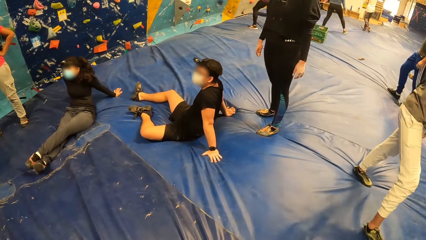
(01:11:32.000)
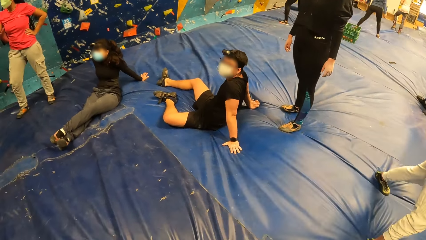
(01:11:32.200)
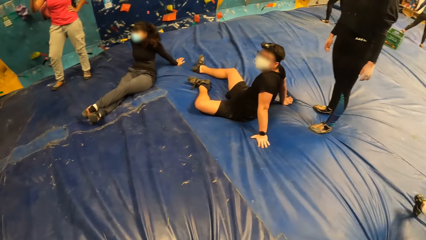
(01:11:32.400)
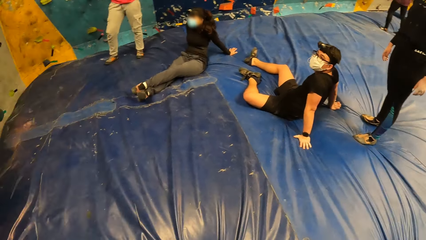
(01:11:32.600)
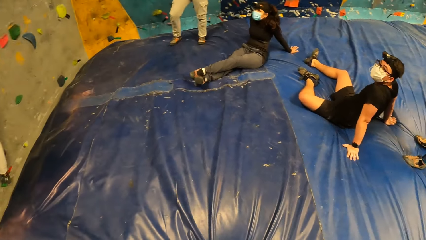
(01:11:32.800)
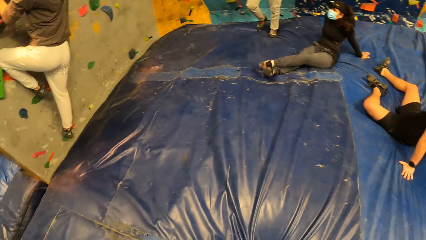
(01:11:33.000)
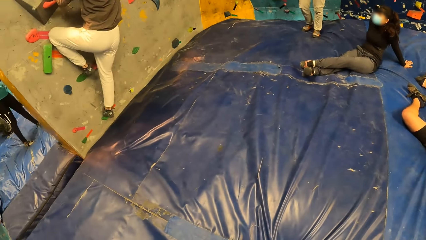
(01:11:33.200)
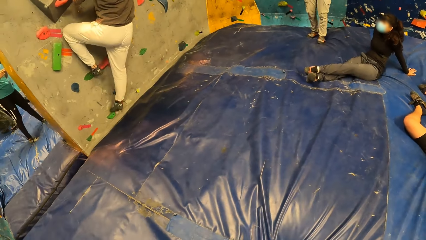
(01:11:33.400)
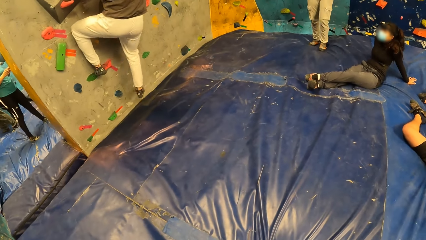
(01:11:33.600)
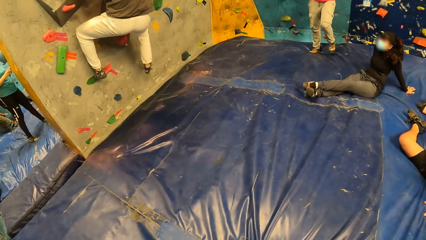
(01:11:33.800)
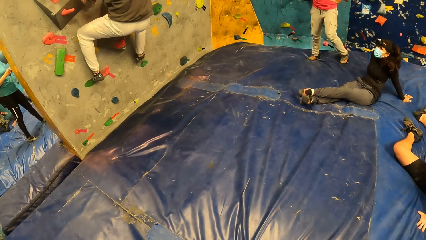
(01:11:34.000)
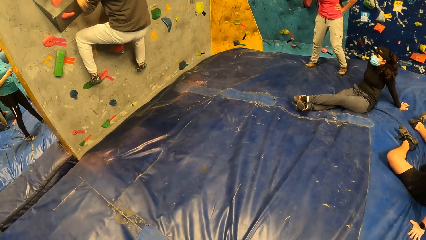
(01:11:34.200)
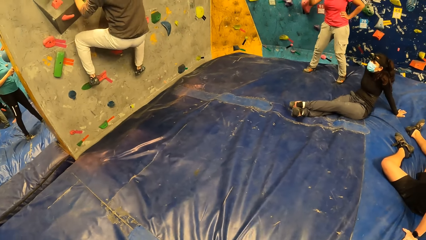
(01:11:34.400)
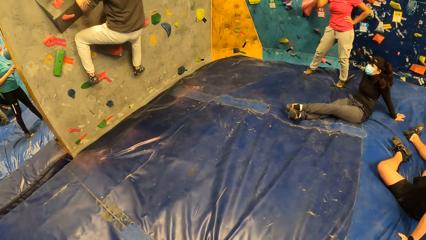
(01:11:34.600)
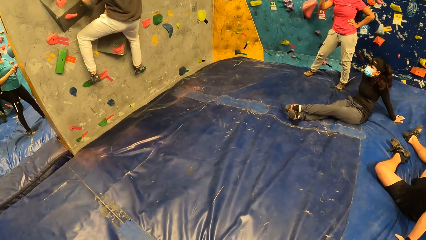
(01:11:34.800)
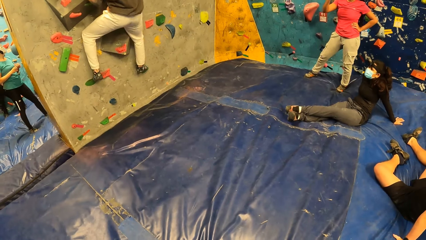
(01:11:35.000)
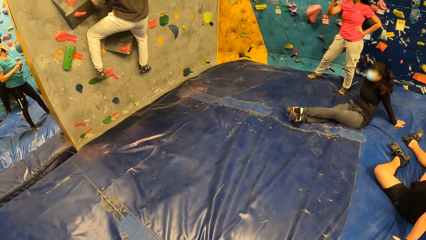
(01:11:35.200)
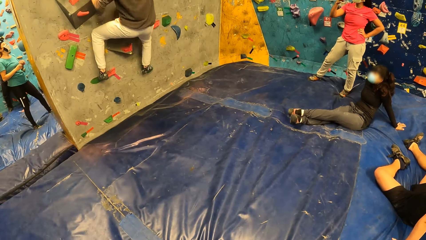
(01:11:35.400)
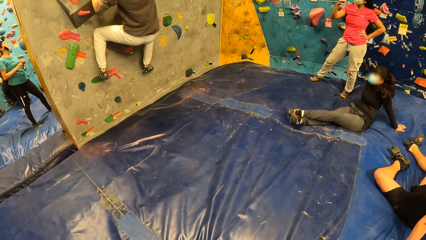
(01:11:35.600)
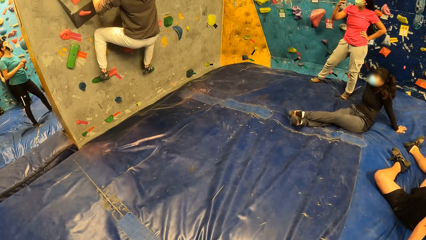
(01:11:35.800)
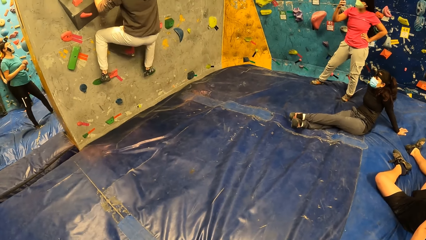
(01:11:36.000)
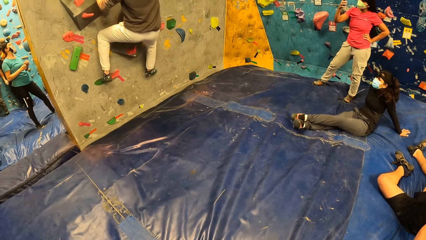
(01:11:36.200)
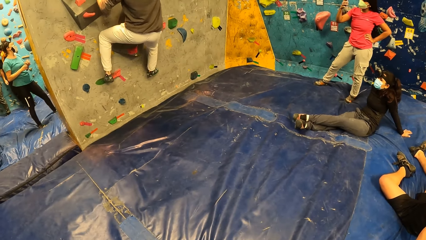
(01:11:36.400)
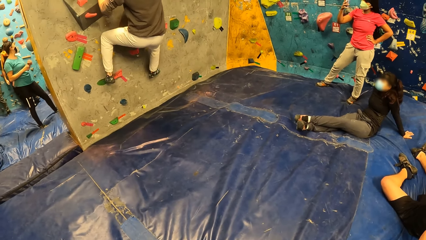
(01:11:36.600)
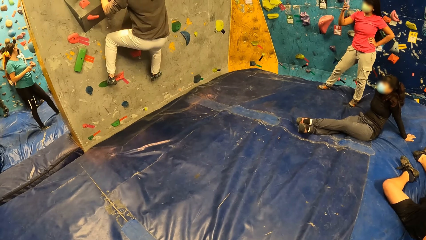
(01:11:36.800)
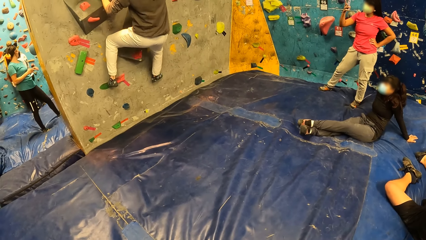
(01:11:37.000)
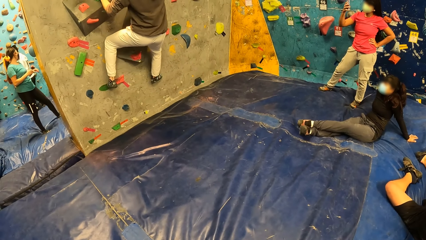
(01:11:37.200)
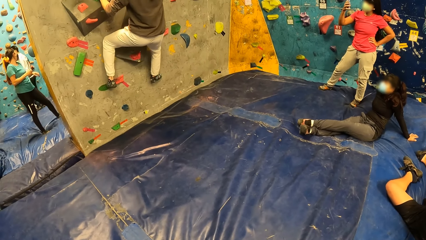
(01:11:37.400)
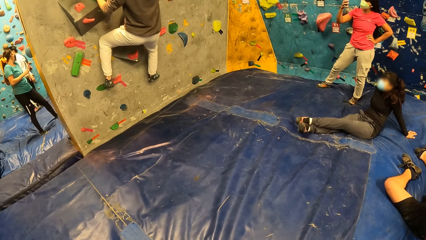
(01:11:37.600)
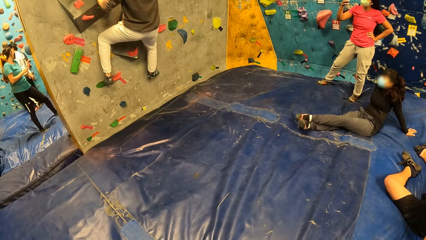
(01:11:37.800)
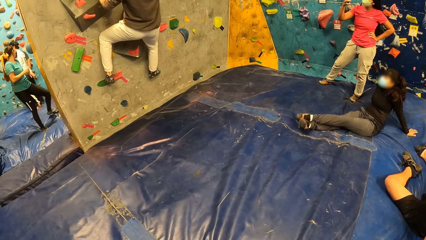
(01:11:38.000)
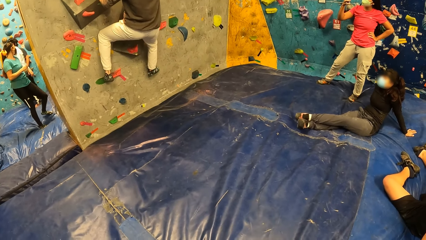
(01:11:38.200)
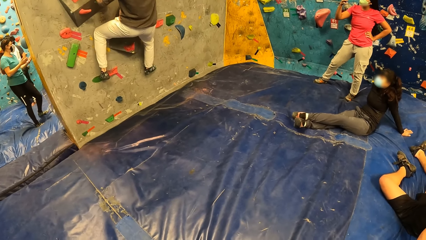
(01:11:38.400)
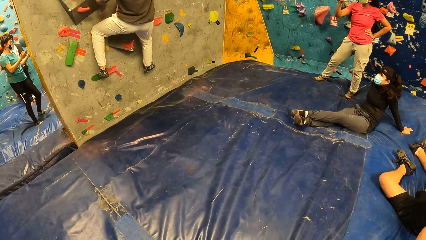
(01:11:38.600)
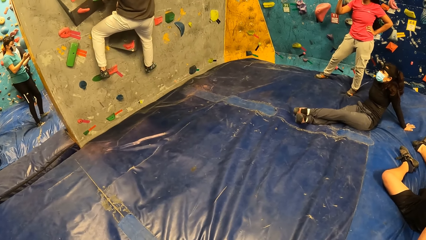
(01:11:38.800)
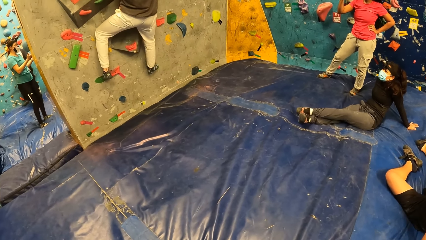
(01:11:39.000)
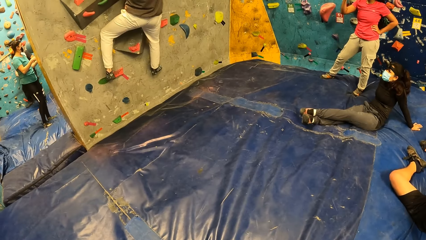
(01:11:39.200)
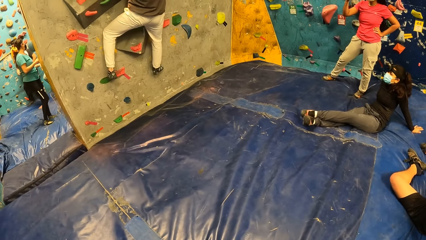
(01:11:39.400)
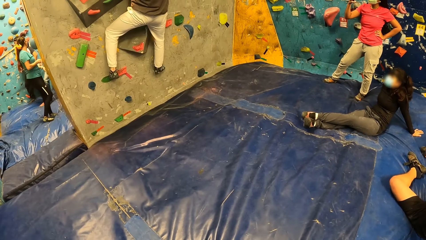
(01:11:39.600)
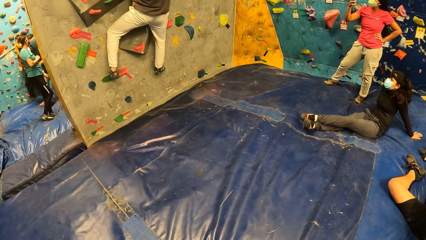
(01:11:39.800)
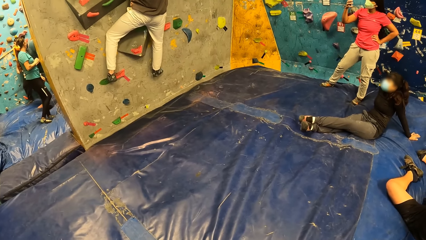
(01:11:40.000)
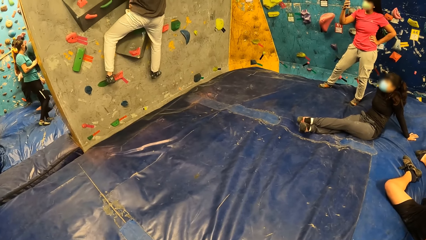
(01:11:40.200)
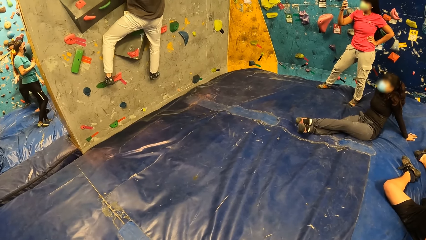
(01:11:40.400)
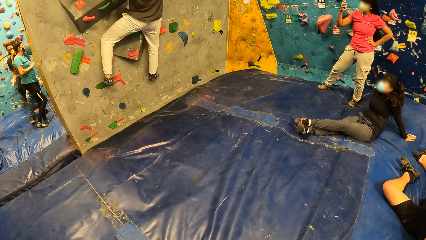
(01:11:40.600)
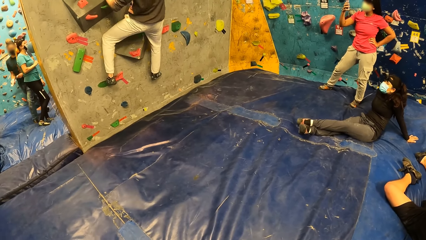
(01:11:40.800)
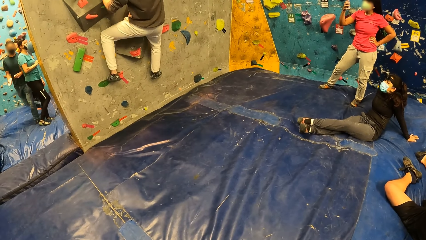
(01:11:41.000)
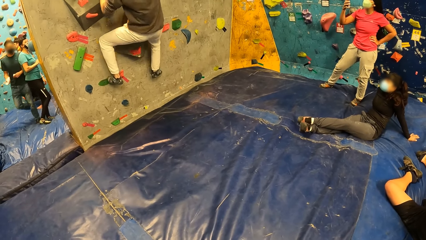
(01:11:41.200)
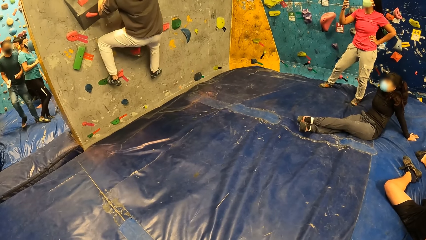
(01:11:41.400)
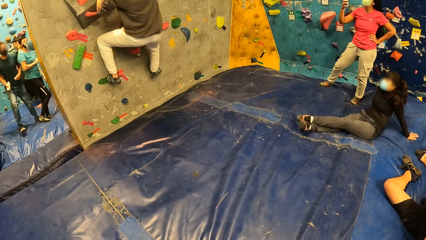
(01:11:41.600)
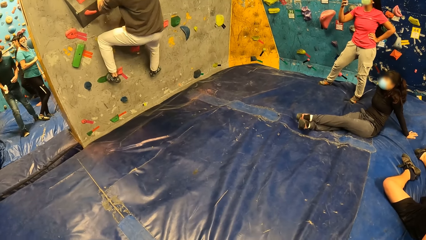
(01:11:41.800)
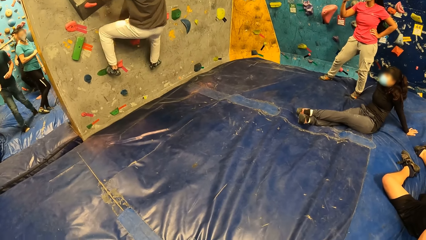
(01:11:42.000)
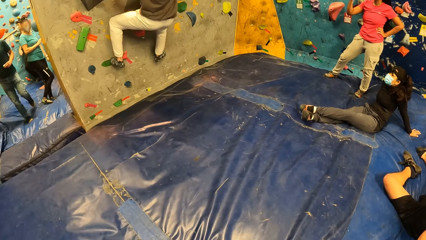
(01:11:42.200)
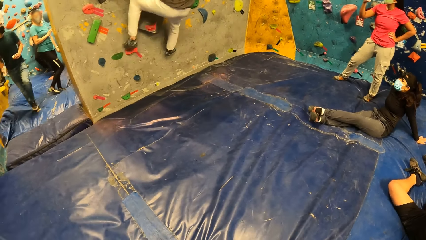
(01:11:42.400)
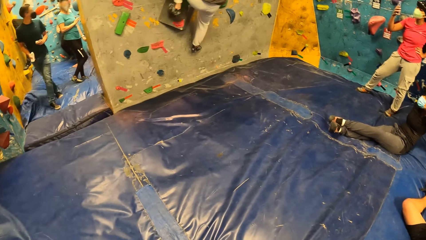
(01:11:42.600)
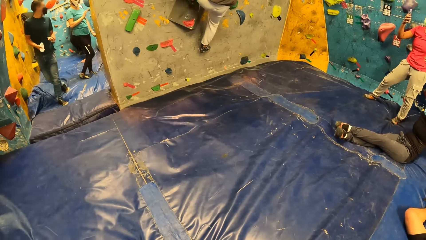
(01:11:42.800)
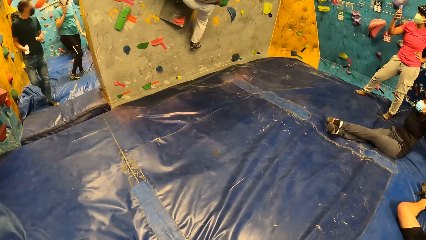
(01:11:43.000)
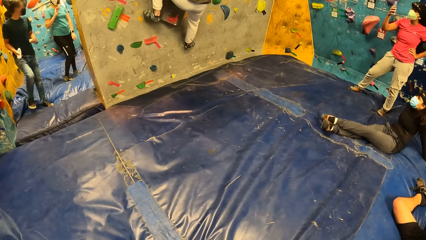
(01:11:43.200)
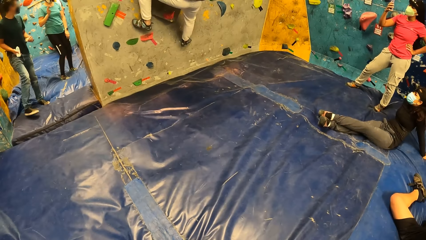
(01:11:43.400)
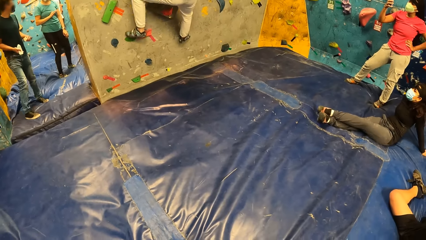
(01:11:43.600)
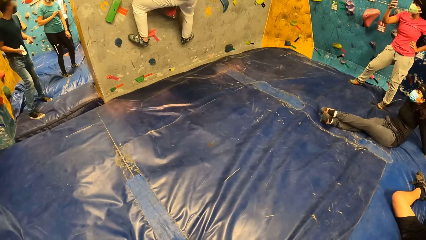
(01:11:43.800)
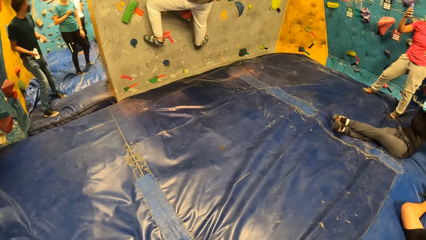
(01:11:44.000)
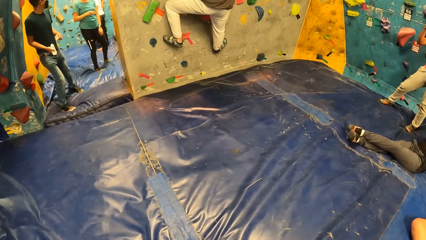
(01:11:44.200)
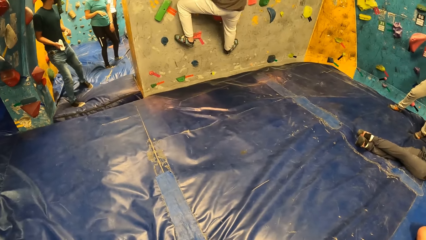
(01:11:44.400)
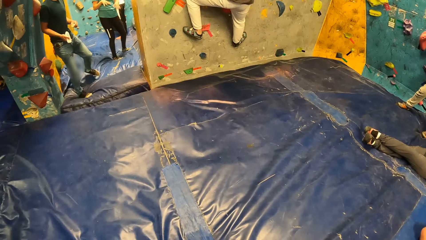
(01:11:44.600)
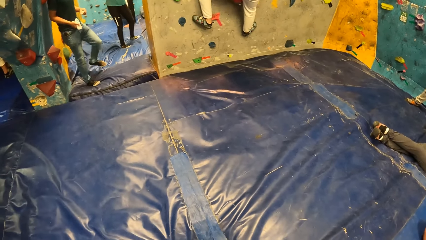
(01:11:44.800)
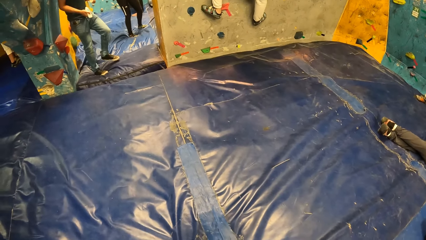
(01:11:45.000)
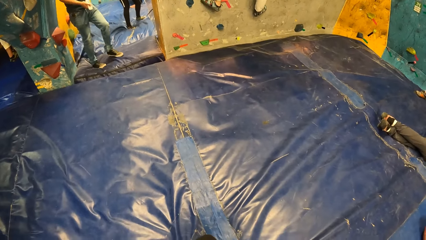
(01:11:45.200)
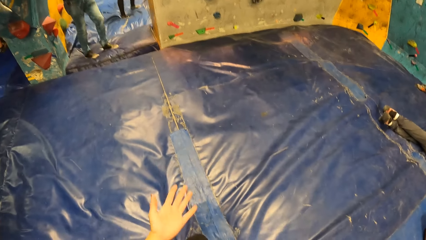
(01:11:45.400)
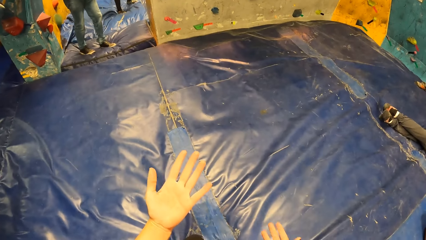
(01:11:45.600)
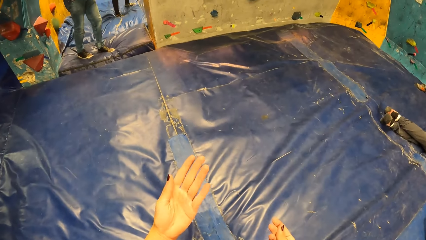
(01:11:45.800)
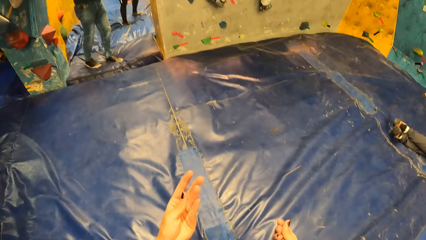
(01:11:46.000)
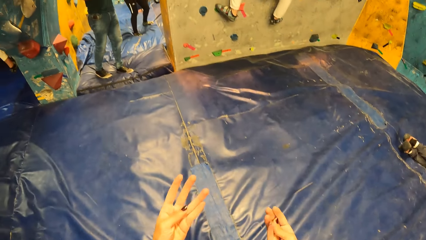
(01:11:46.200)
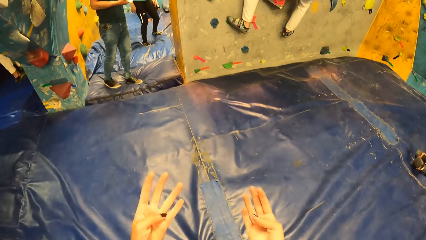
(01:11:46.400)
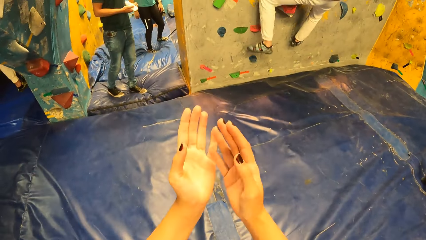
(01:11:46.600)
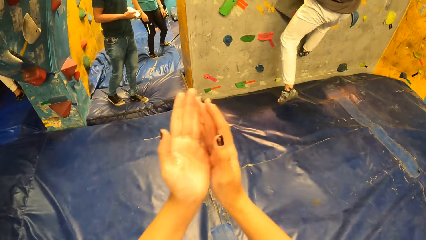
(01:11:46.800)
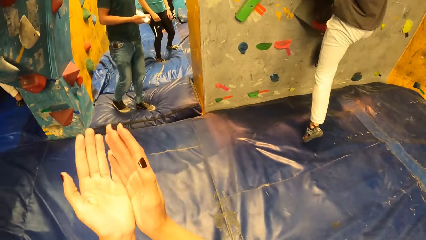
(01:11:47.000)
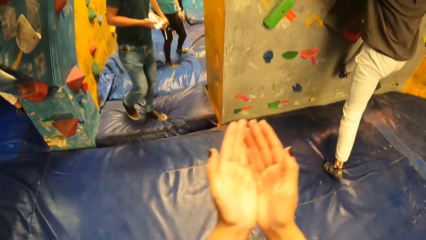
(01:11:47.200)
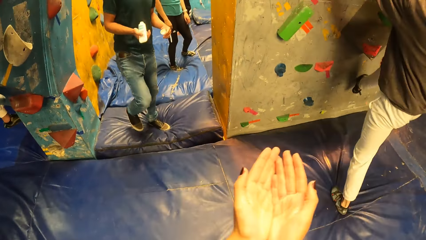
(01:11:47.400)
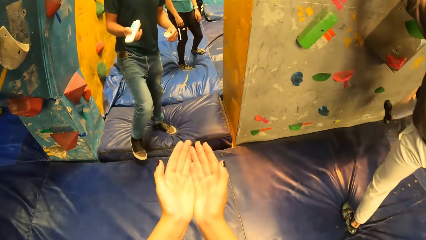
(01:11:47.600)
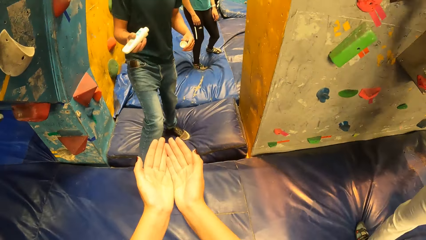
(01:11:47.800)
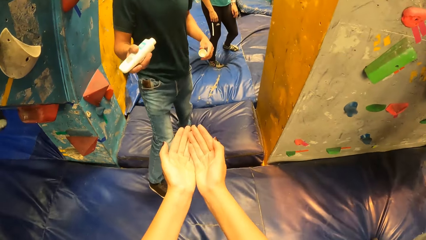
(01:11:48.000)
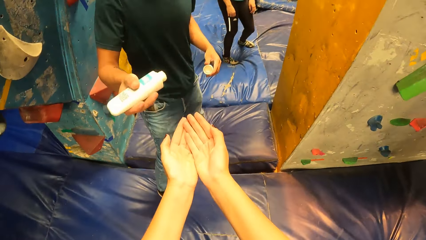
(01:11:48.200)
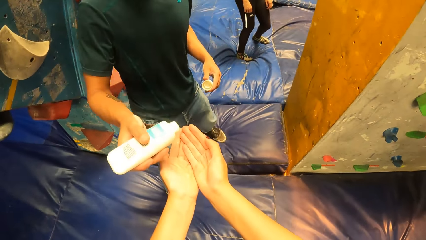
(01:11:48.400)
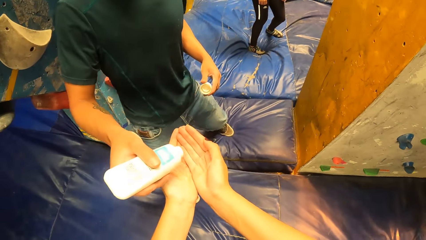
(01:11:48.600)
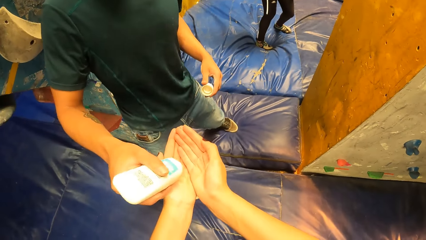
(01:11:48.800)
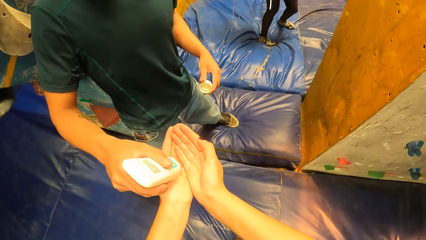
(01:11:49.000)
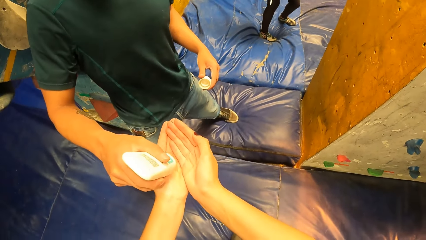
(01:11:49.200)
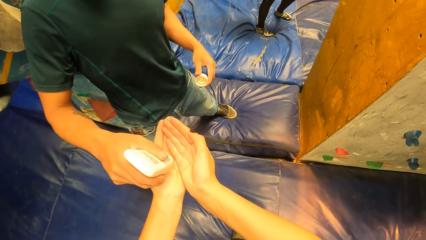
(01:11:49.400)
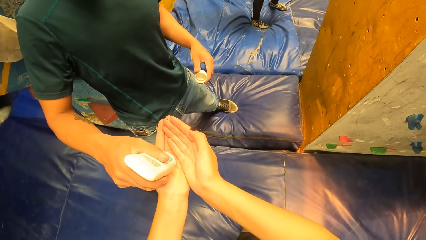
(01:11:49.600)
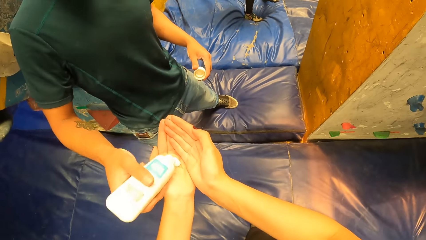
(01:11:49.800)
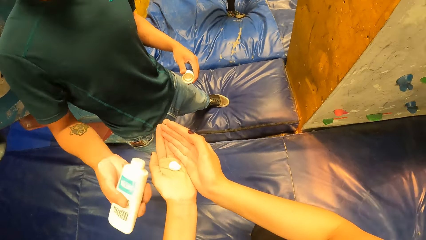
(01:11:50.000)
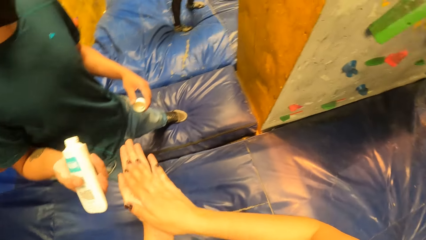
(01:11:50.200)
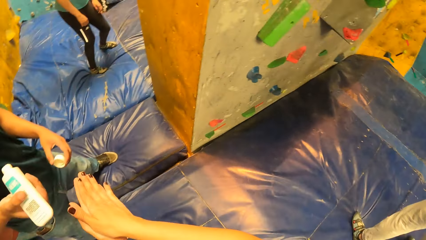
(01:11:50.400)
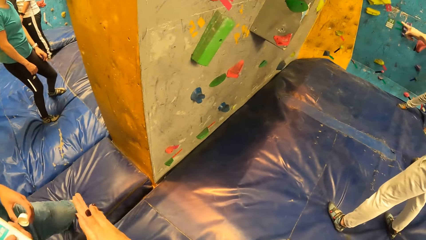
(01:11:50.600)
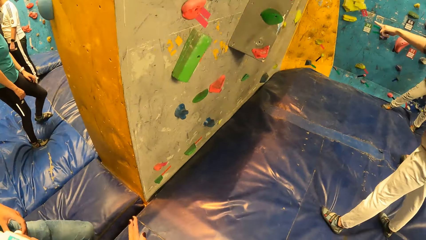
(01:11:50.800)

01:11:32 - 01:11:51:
The man climbs the wall. The camera wearer looks at a man. Another man holds a lotion with his right hand. The camera wearer looks at her hands. She walks towards the other man. The other man squeezes the lotion on the left hand of the camera wearer with his right hand.
